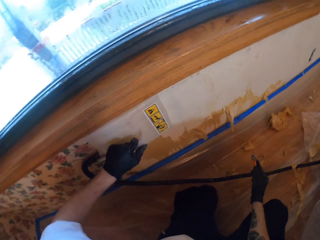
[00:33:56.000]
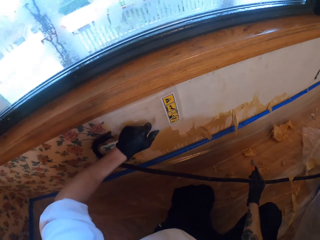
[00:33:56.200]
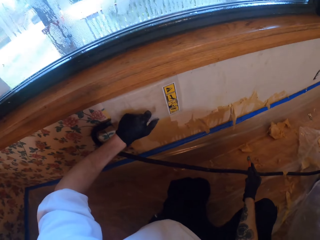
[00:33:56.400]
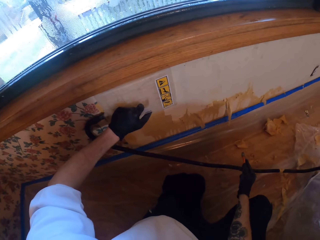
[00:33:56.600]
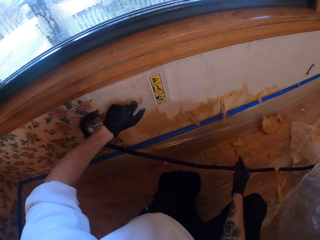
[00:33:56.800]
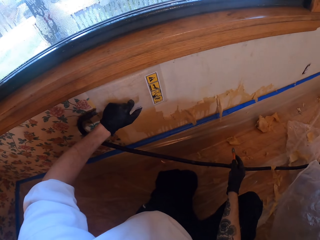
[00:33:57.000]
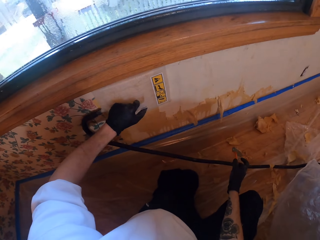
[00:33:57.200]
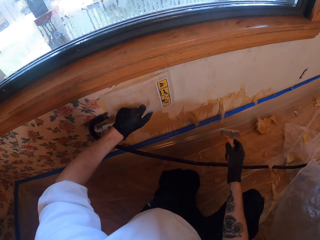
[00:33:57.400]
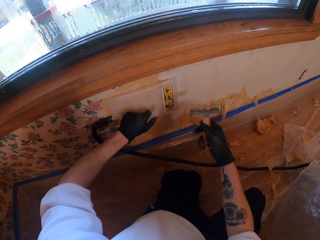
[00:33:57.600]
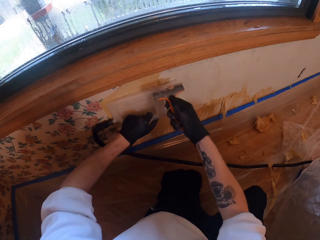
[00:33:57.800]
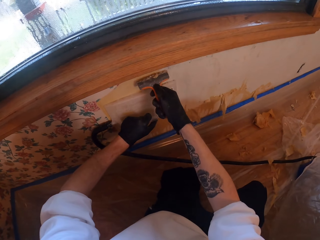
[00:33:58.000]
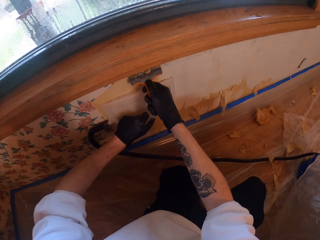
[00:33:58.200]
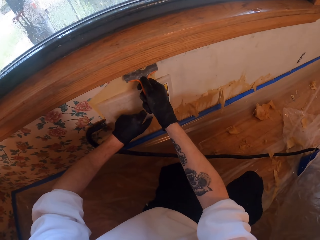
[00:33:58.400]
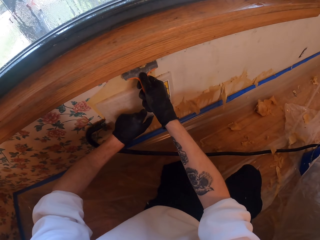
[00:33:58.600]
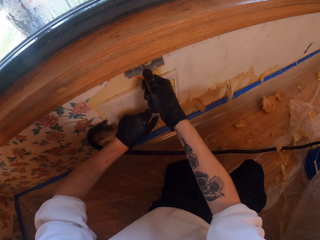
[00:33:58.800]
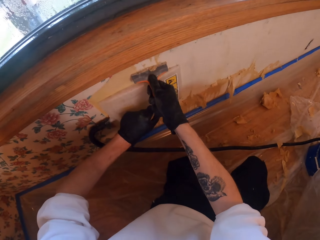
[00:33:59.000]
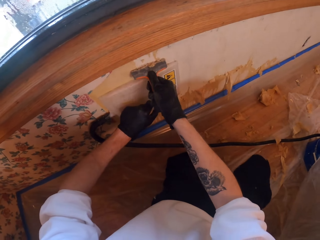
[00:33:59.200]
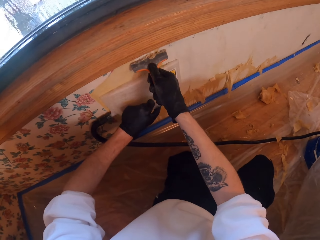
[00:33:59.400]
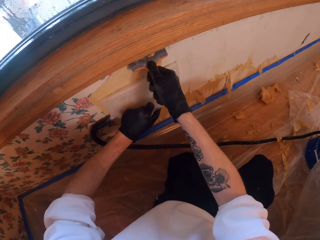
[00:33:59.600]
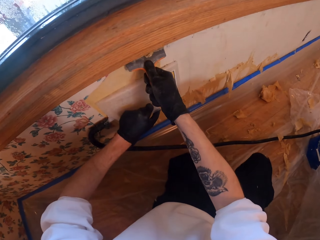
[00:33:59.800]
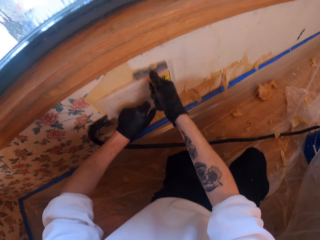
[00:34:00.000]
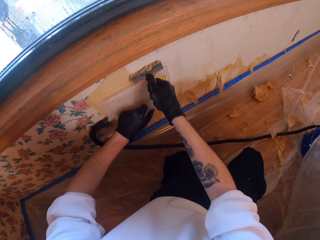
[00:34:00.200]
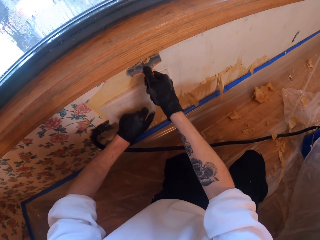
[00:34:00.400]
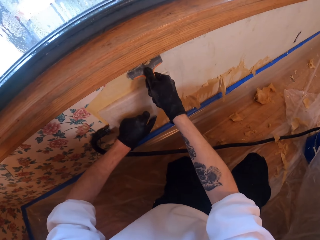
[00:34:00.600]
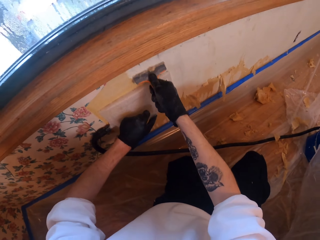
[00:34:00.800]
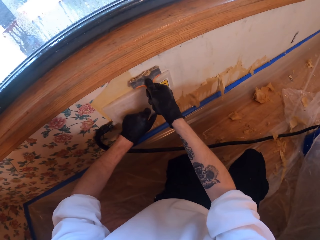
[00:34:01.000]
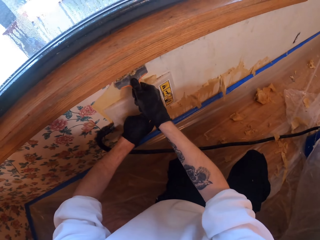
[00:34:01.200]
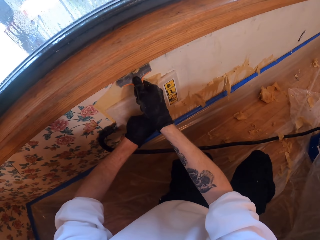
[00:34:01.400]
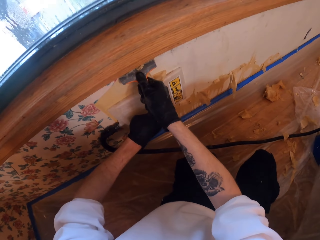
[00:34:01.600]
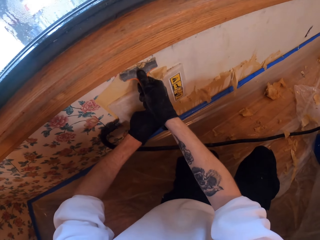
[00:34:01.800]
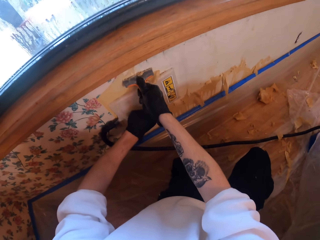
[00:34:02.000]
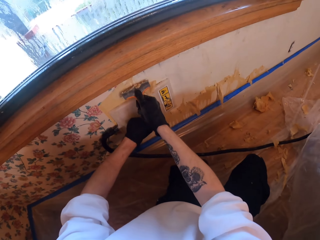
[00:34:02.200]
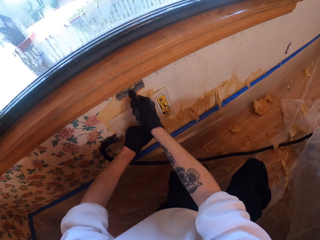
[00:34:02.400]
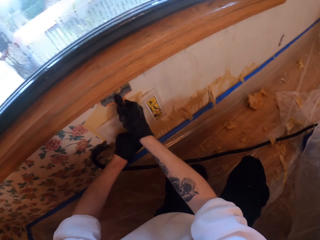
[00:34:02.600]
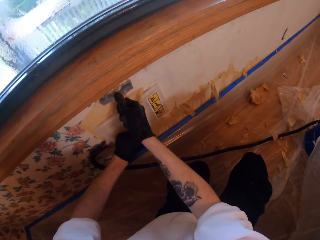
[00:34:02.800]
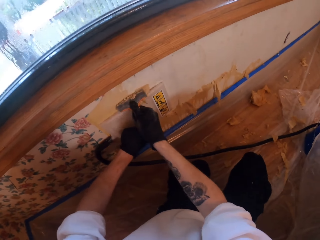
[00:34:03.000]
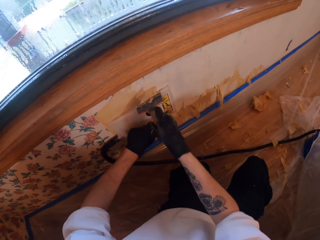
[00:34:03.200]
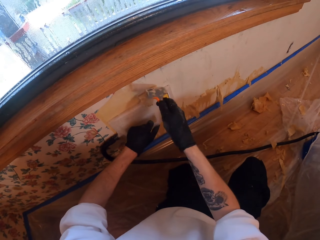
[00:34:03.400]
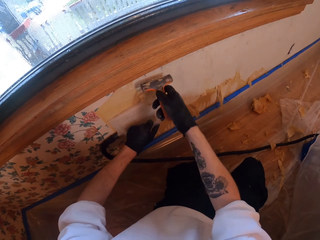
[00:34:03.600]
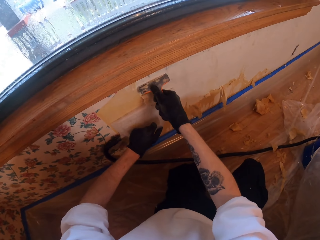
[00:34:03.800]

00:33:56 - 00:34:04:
The camera wearer looks around. They scrub the wall.

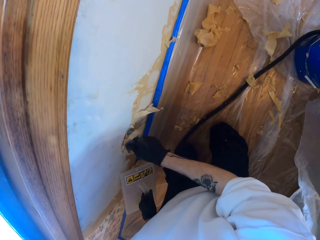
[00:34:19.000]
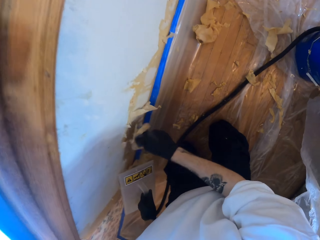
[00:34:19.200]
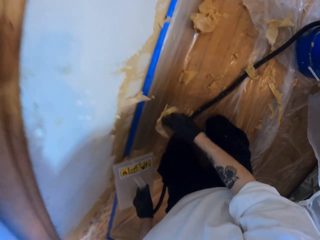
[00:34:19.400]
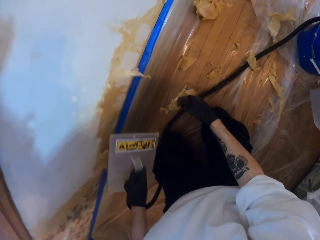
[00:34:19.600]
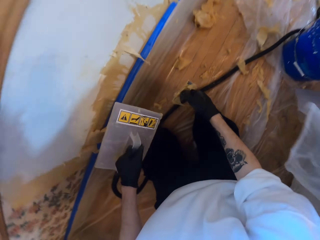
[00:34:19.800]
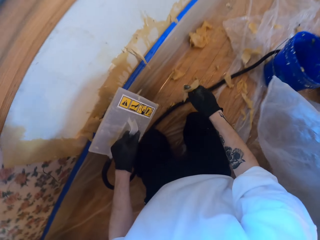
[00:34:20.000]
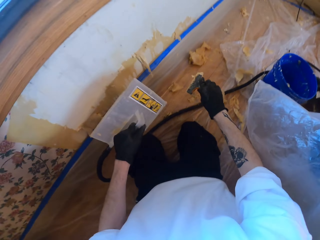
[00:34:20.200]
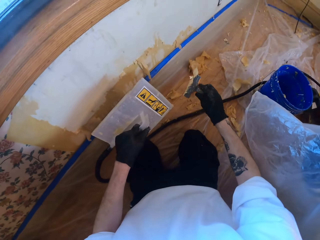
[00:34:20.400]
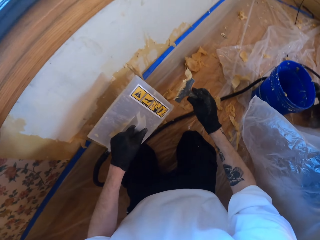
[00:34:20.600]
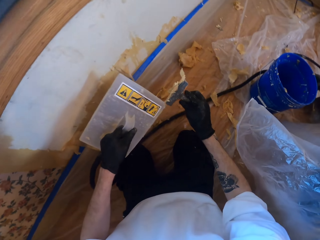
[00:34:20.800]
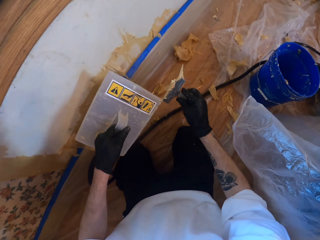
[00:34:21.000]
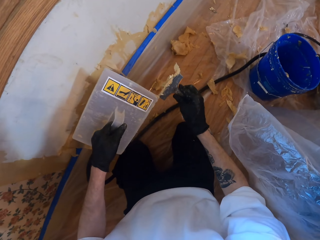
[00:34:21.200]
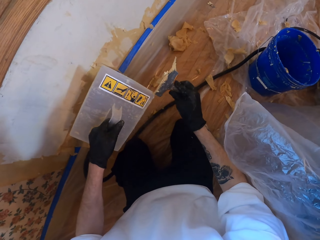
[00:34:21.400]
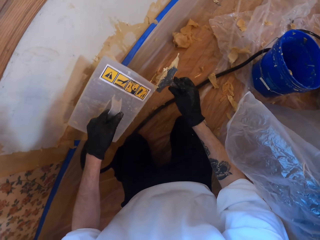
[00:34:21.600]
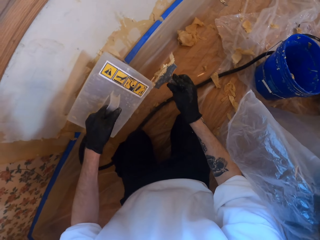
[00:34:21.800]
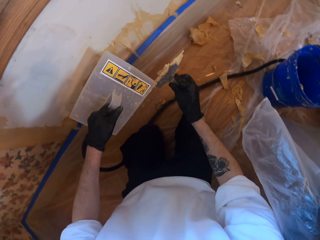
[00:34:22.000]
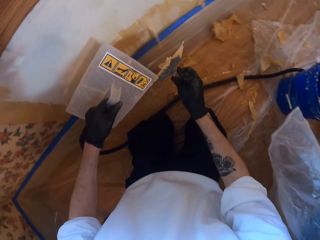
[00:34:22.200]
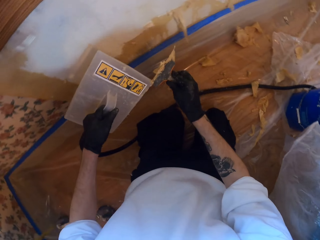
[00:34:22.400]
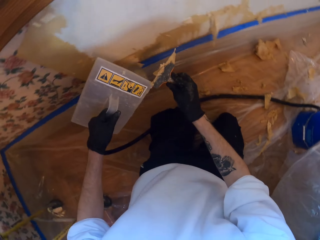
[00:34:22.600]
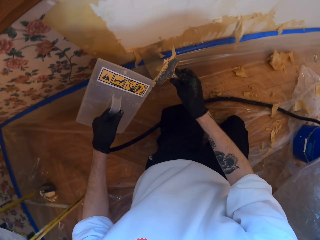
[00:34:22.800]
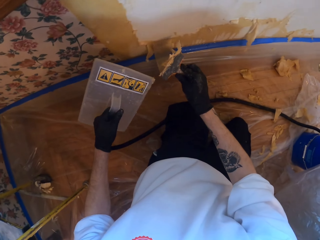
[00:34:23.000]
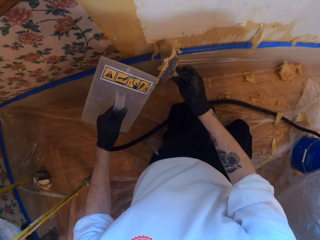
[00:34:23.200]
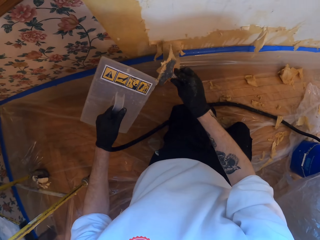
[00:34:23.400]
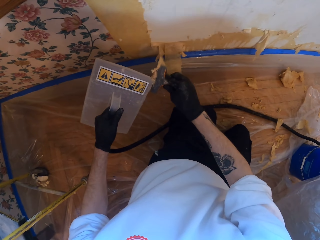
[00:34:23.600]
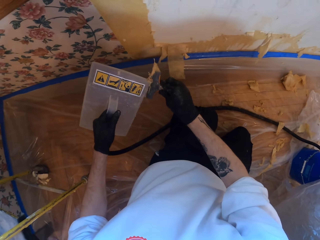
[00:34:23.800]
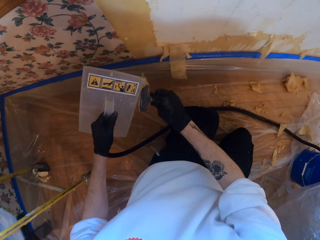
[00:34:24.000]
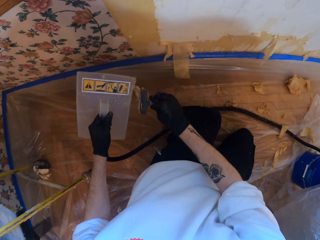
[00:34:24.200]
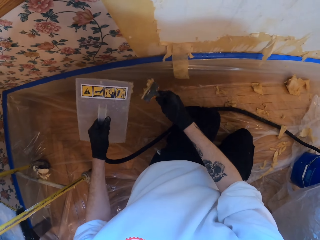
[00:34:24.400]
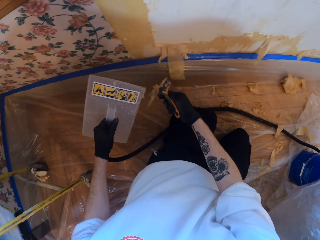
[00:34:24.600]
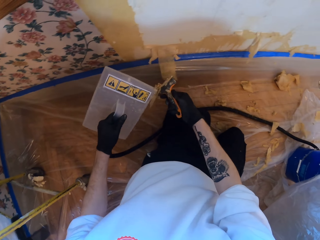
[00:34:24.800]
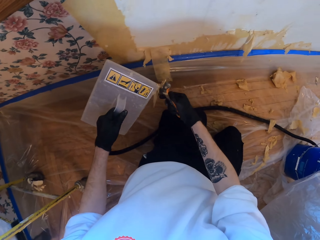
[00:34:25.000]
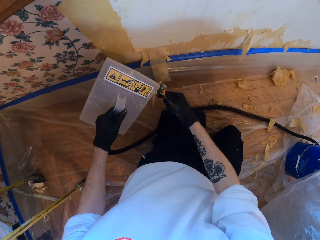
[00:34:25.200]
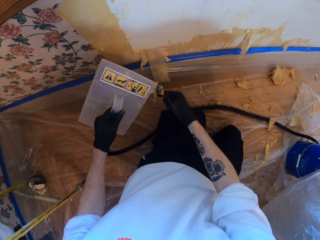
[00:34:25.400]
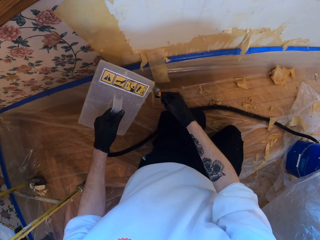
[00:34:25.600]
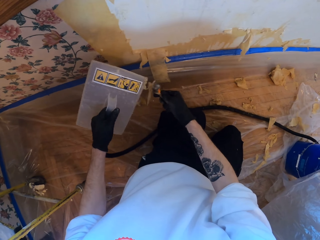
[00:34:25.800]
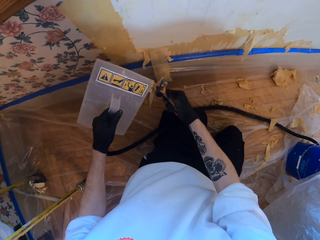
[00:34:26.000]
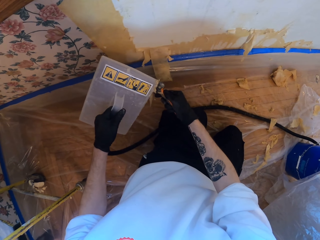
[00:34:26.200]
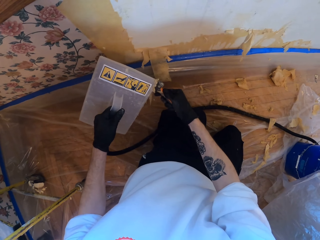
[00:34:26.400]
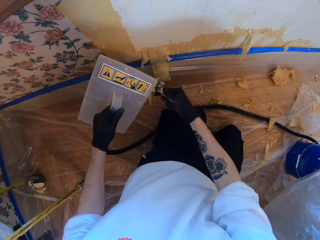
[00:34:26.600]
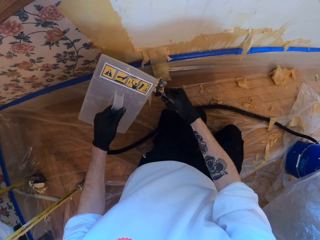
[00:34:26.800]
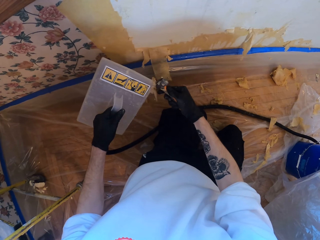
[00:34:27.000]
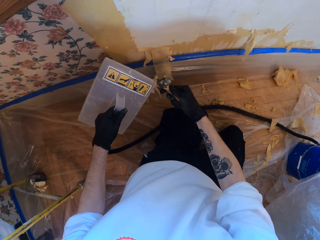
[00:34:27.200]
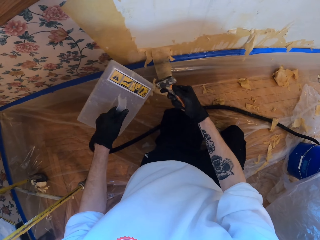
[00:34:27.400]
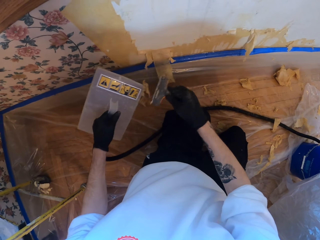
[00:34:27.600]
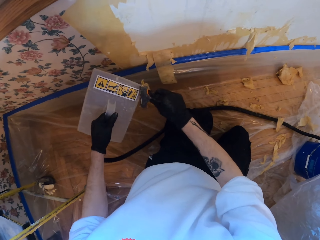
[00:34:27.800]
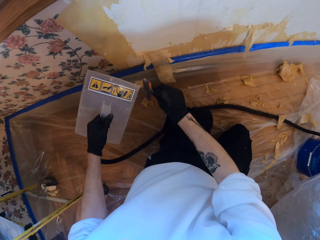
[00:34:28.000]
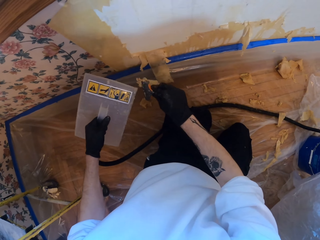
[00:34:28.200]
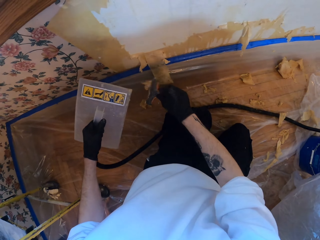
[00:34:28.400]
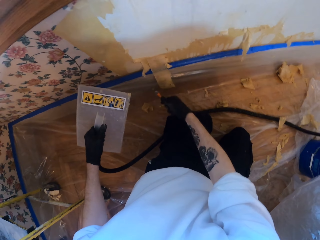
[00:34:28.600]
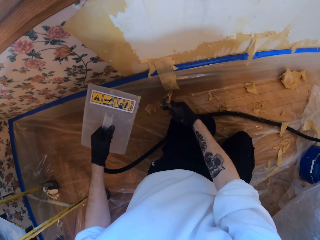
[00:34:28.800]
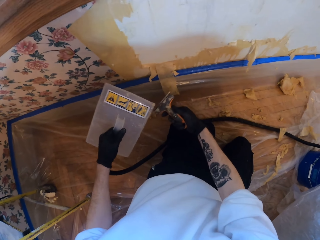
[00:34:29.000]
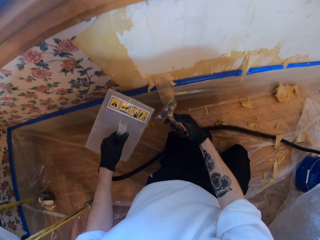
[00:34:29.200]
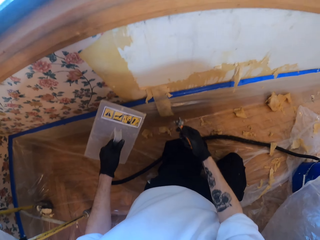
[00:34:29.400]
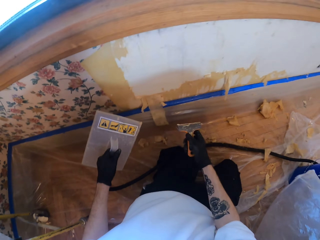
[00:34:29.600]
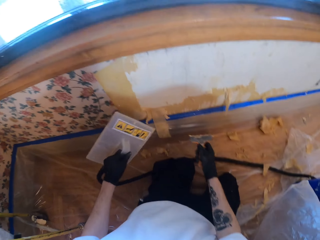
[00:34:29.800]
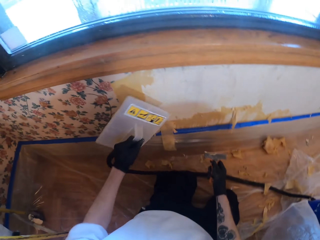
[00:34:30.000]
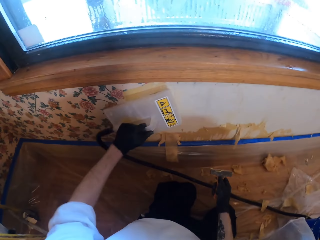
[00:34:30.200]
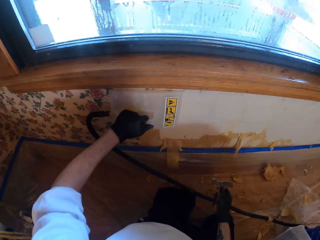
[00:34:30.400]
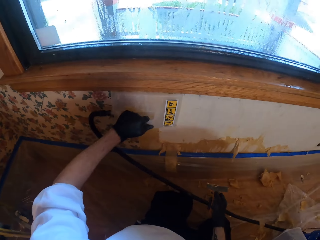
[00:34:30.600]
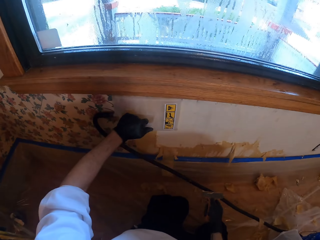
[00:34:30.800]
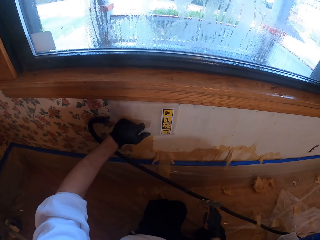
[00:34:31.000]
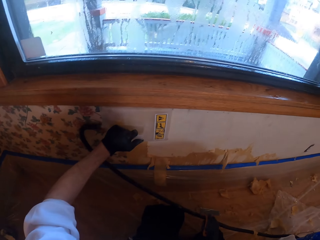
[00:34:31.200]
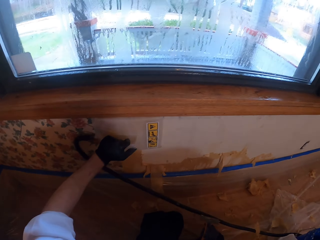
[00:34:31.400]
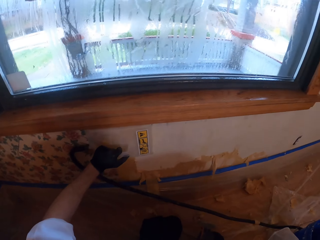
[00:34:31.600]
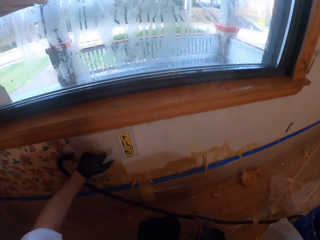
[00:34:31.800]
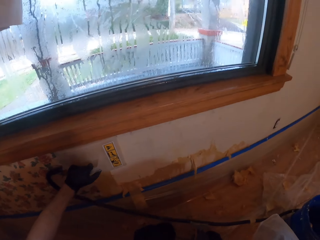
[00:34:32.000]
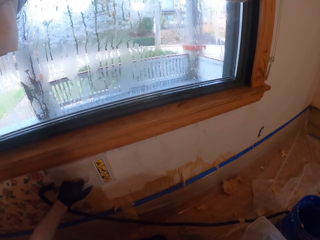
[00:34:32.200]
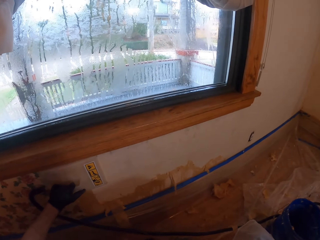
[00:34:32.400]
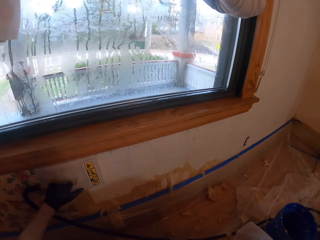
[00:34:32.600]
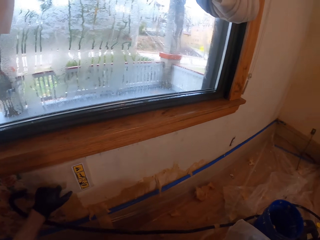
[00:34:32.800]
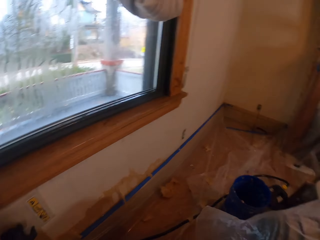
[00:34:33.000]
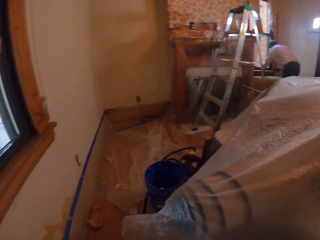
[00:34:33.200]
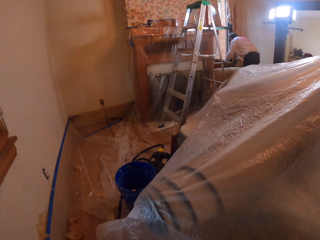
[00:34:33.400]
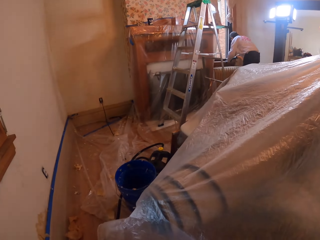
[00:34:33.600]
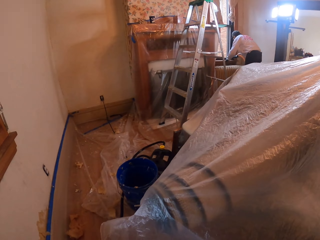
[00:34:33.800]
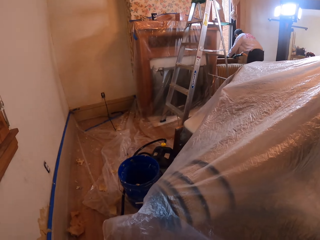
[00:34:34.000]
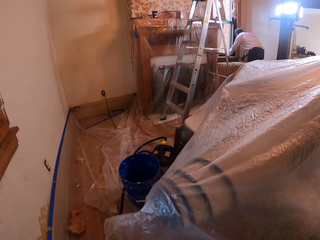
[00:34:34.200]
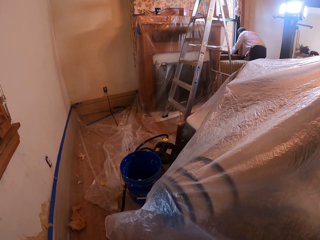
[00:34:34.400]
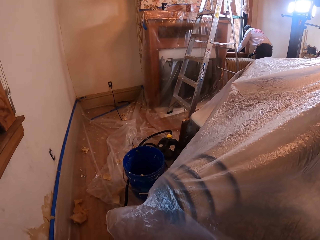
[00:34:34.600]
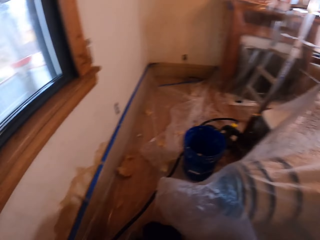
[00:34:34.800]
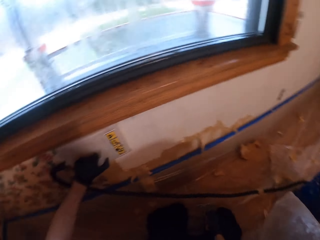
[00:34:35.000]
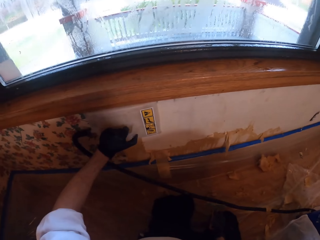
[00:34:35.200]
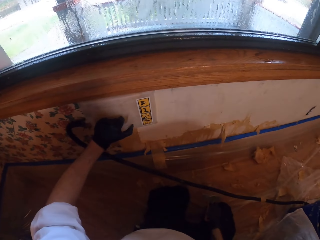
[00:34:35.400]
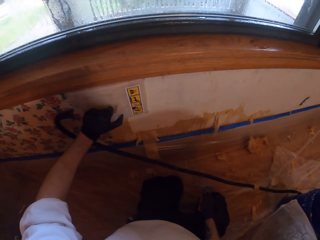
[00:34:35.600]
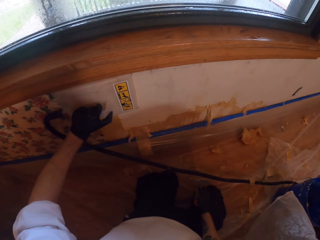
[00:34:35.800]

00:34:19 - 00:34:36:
The camera wearer removes paint from the paint scraper. They stick the steamer or leveler on the wall. They look around. A person bends at the window.
